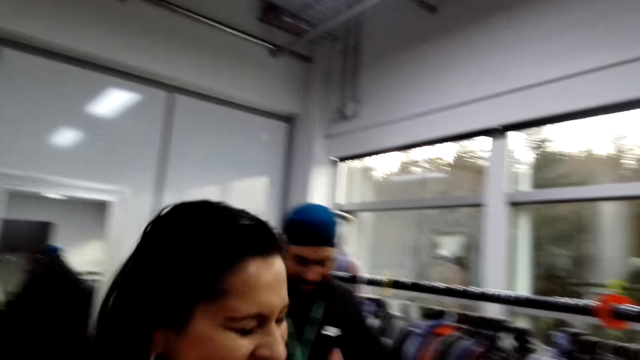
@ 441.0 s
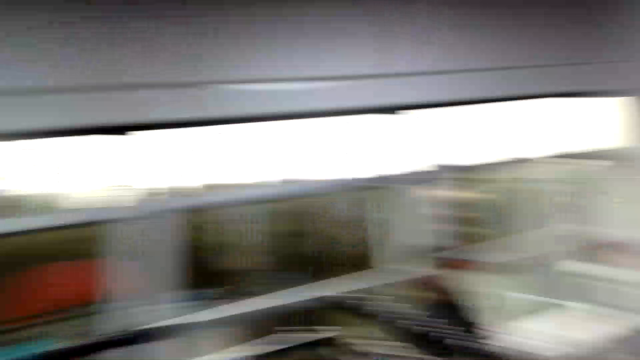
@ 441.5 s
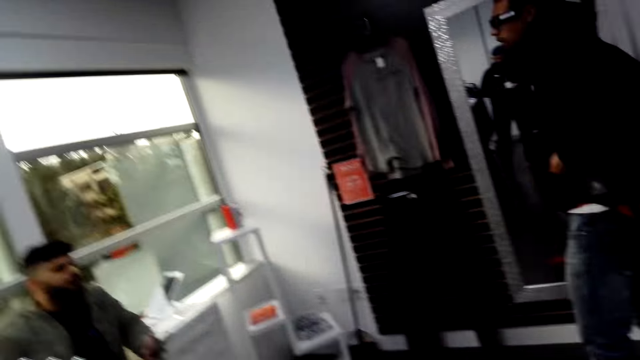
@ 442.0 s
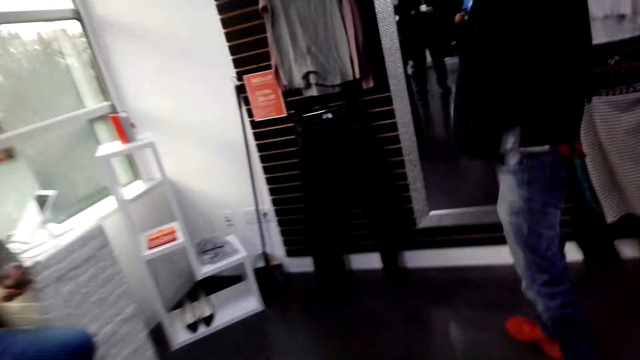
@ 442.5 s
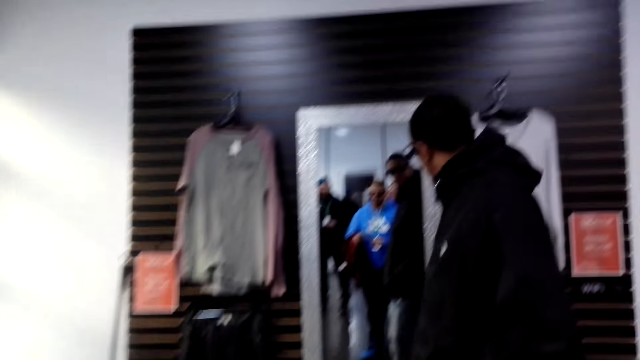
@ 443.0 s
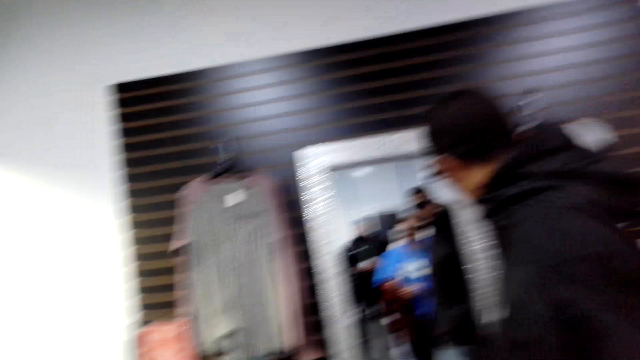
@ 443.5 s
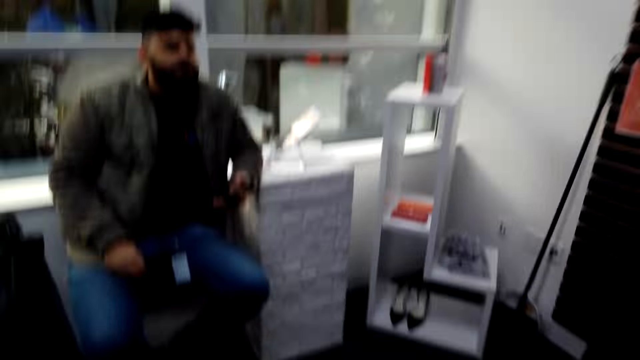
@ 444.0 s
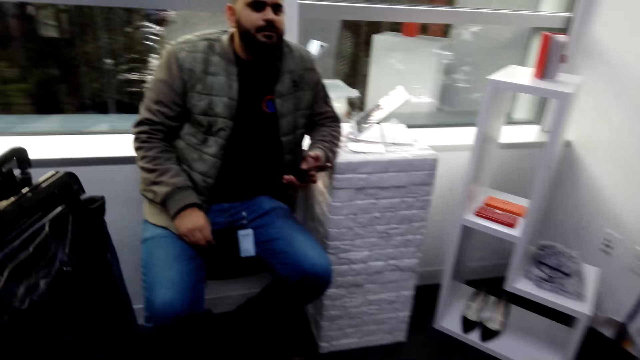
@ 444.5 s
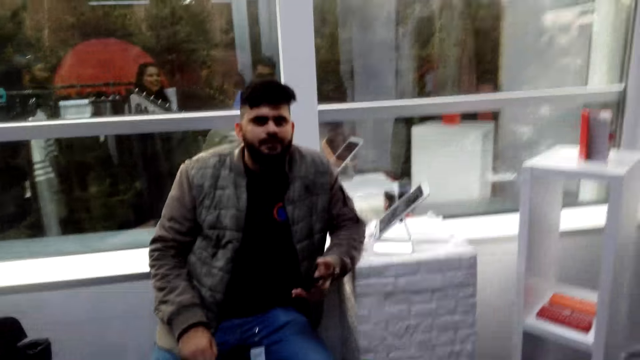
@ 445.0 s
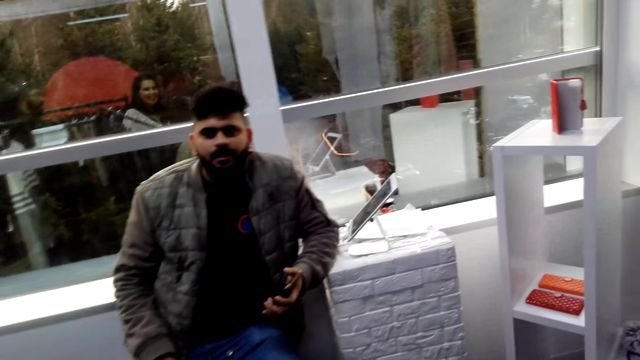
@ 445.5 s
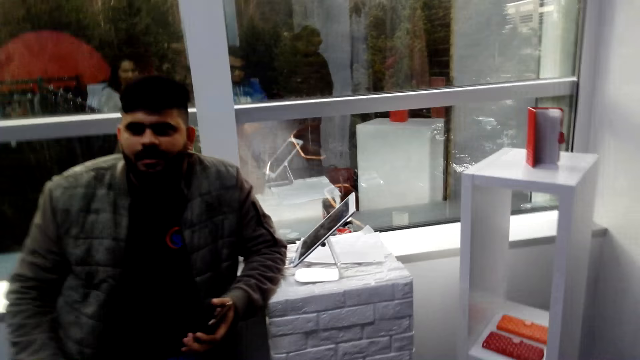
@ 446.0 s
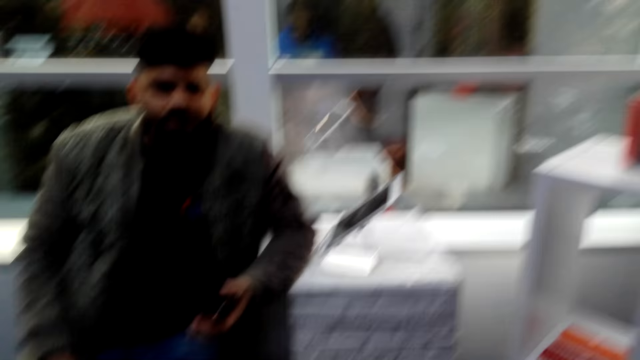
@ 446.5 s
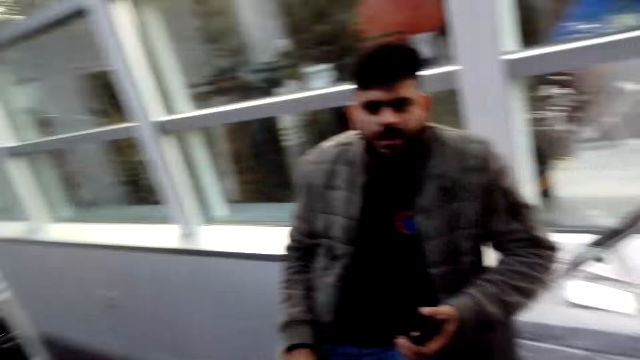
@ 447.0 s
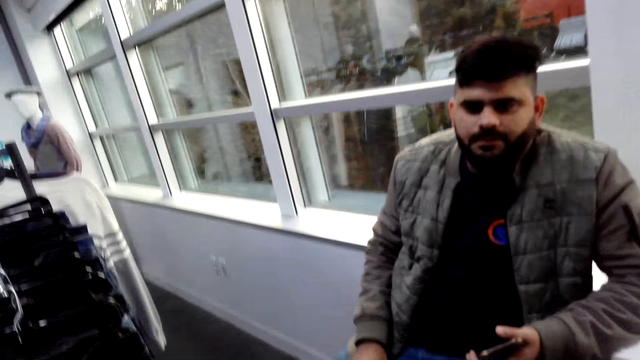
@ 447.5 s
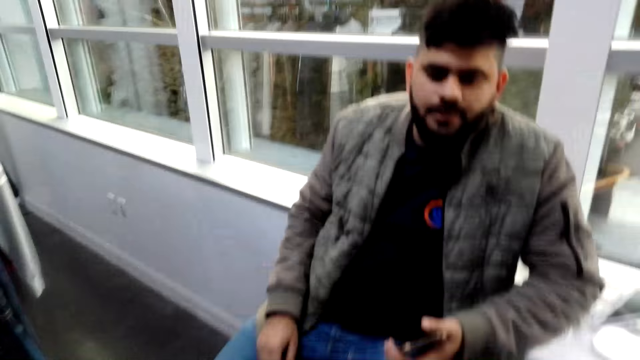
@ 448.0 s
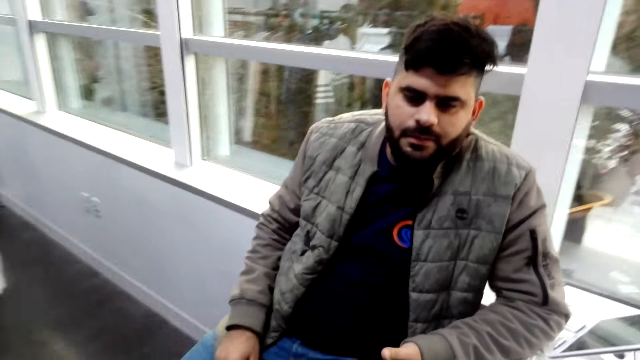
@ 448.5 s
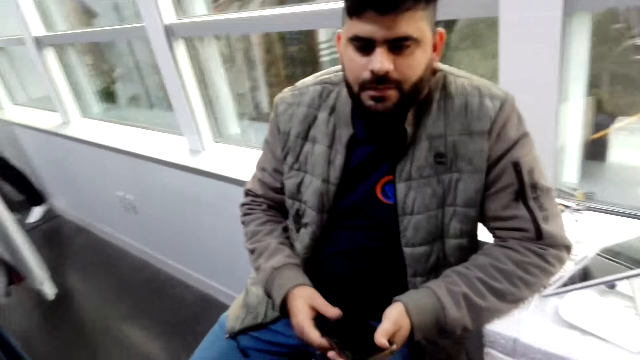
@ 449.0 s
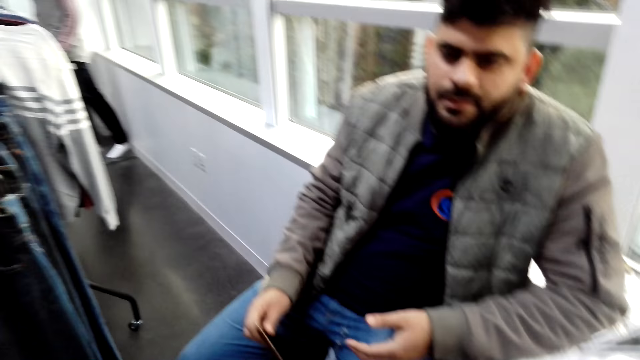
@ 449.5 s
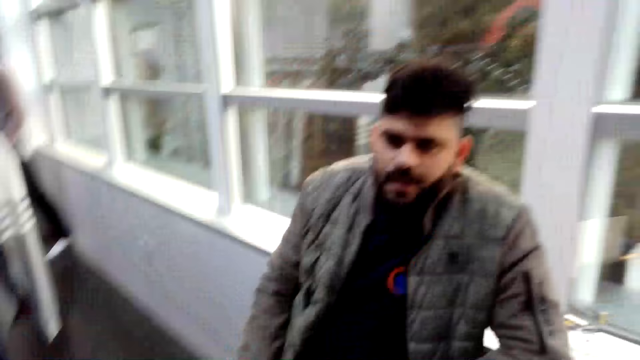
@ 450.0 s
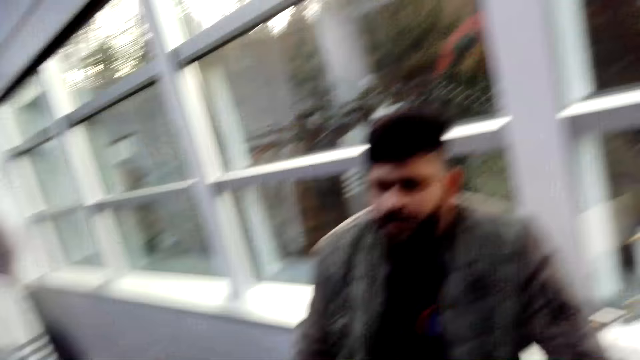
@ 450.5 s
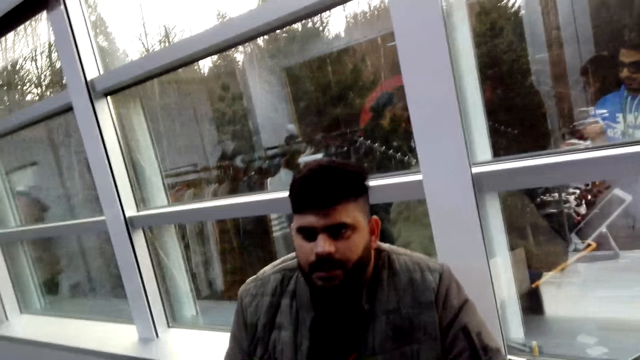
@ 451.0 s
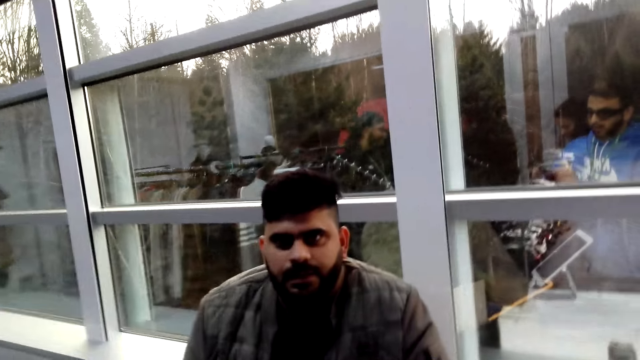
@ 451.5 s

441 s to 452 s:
The camera wearer looks around. They walk in the boutique. A person stares at the mirror. The camera wearer looks around. They turn around. Another person stares around. A cashier talks with the camera wearer and a lady. The other person holds a phone with the right hand and looks around.

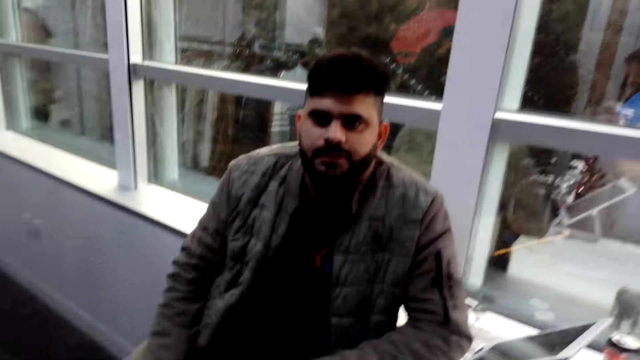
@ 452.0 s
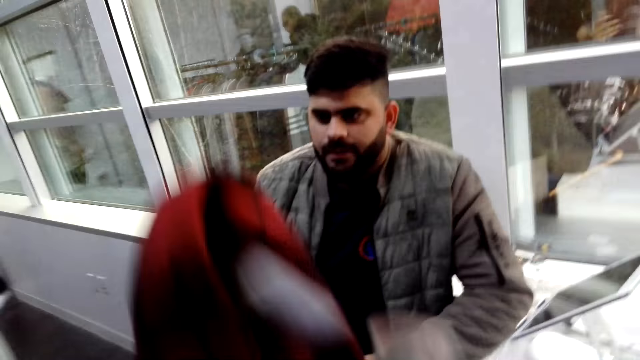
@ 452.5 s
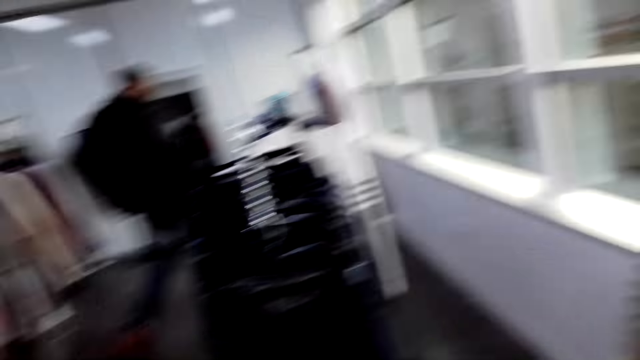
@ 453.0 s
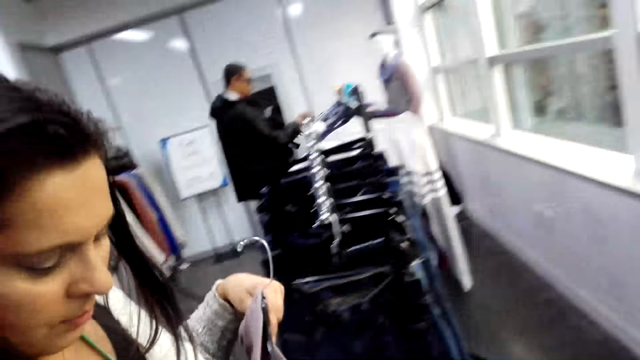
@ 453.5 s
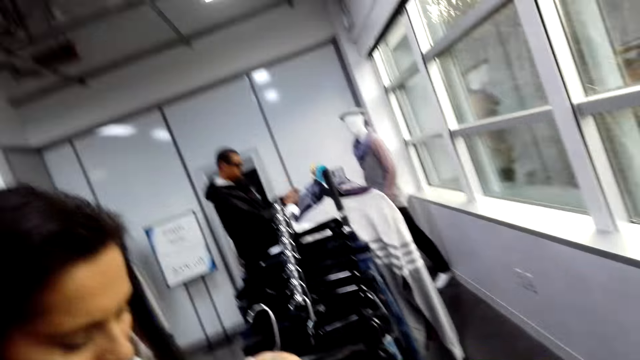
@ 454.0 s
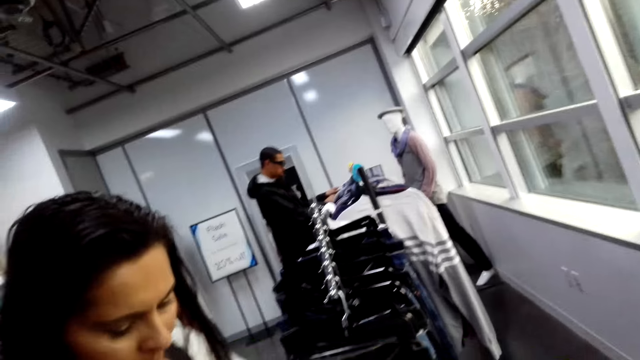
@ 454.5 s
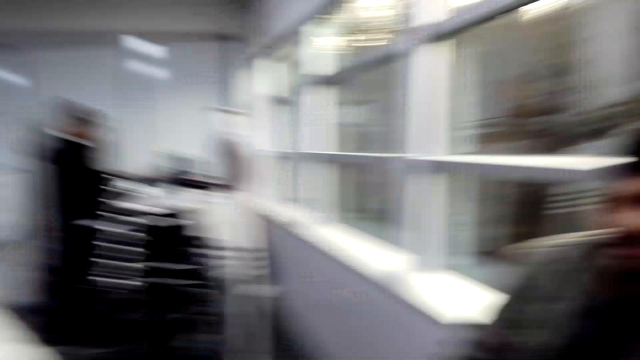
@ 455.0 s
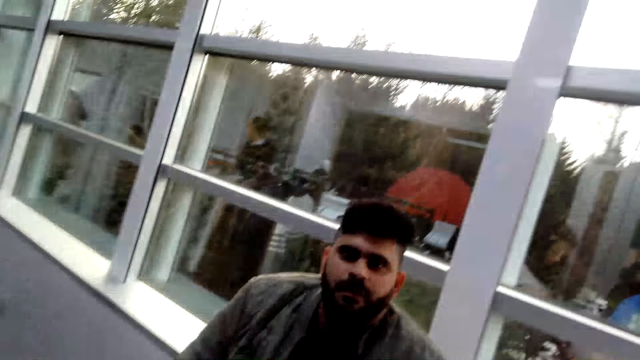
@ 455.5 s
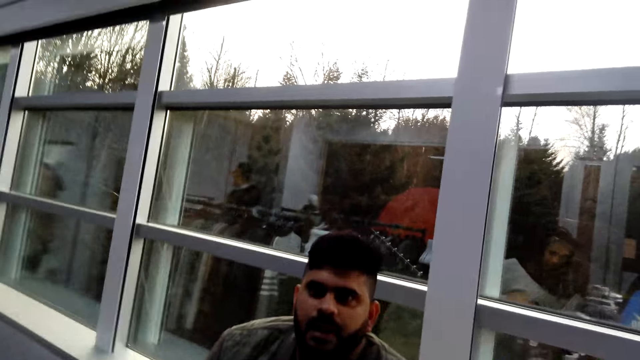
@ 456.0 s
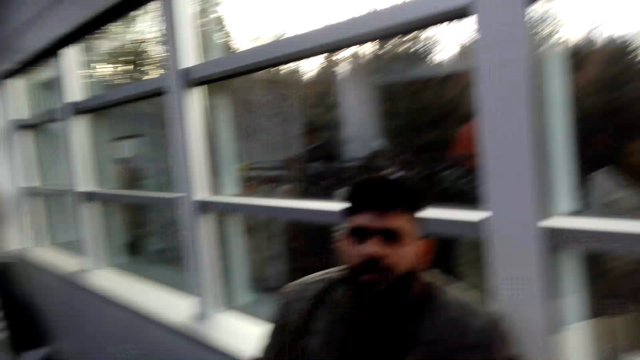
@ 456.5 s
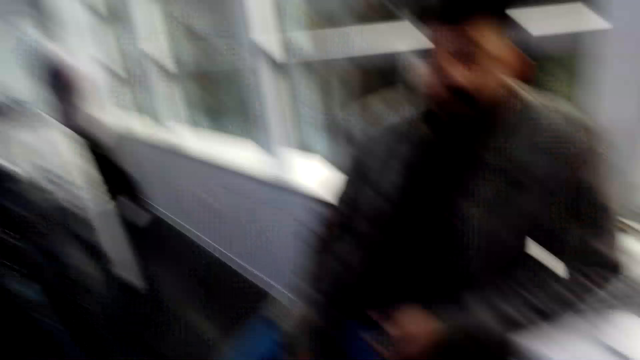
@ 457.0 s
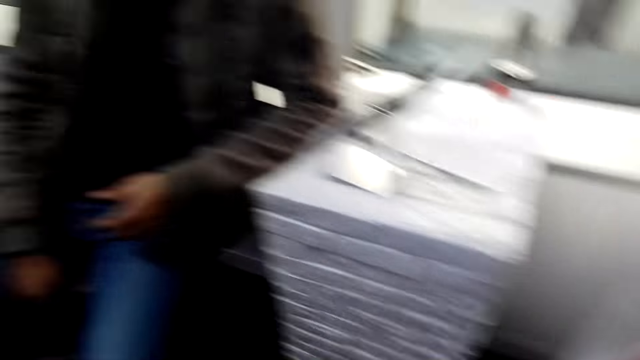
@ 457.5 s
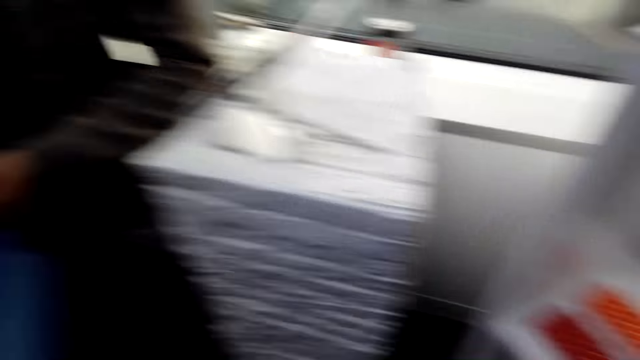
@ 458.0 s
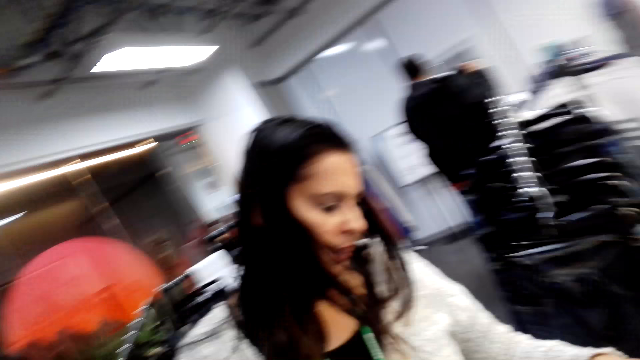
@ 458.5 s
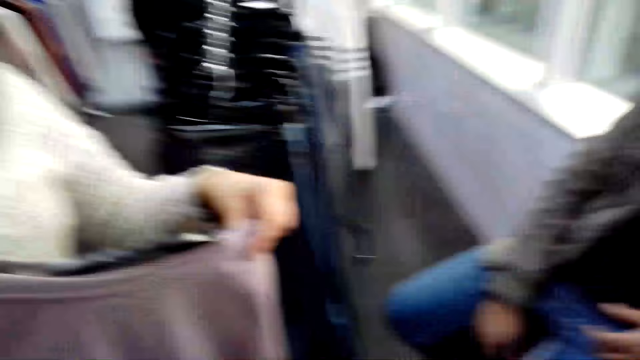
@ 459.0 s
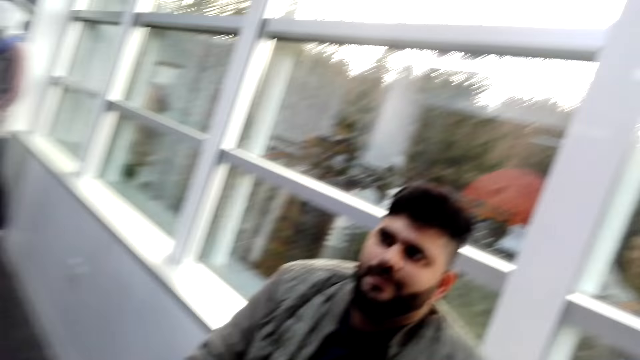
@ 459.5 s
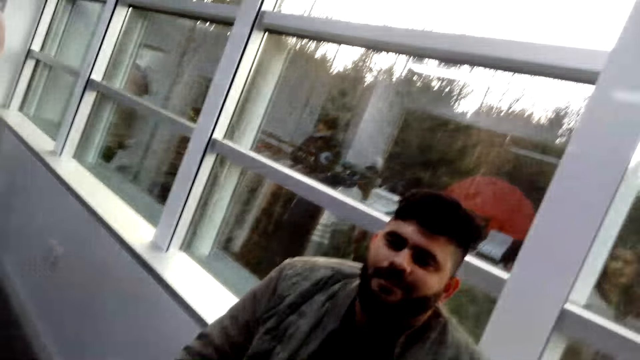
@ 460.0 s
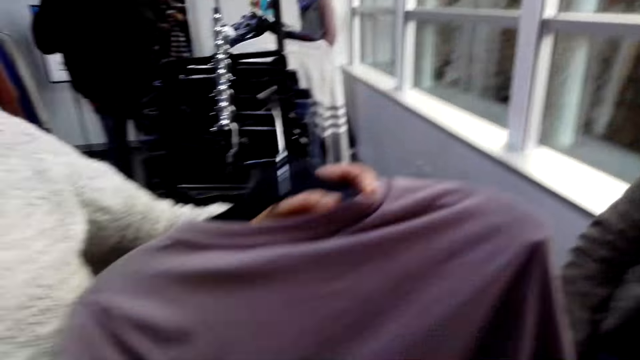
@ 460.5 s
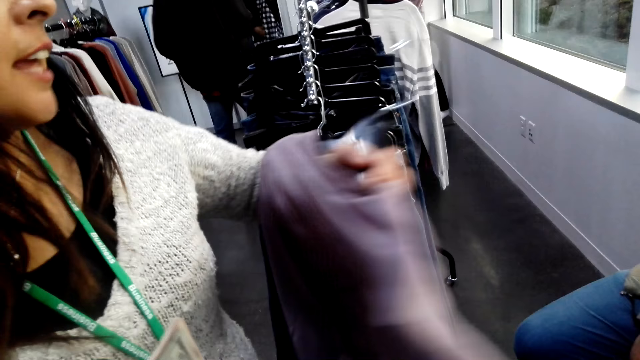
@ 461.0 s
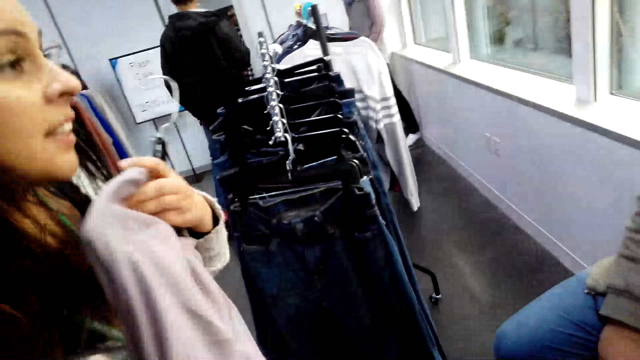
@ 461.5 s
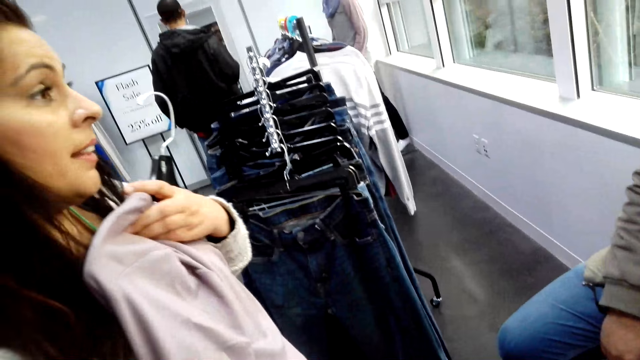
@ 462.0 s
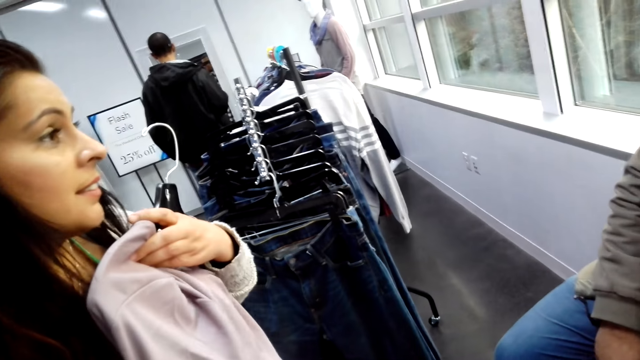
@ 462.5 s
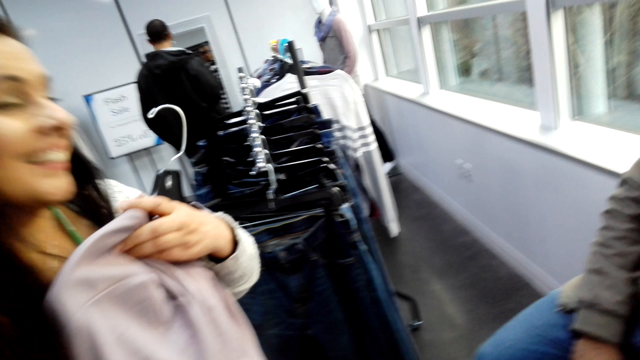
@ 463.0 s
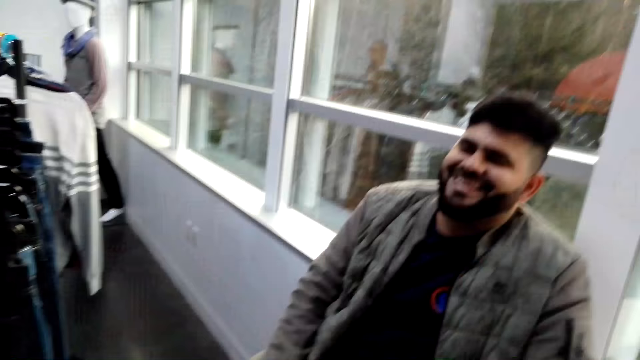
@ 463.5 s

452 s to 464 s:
The camera wearer lifts up a shirt. They talk with a cashier and look around. A person holds a cloth on a rack. The camera wearer walks around. The cashier talks with the camera wearer and a lady. Another person stares around. The camera wearer looks around. A third person holds a blouse. The lady talks with another cashier. The third person places the blouse on the chest and interacts.
